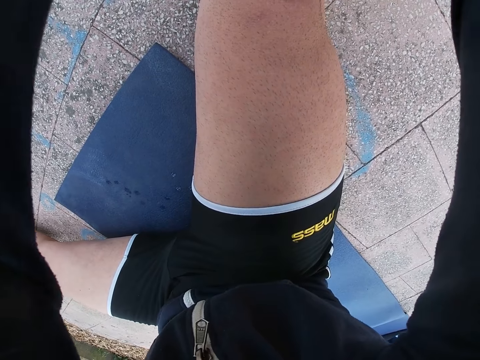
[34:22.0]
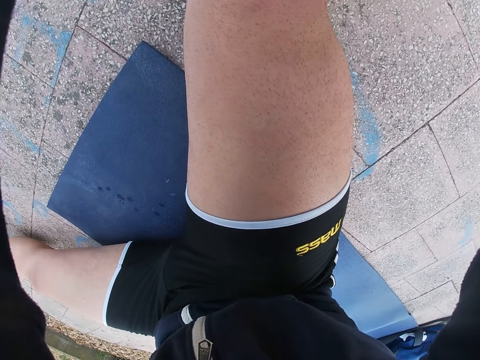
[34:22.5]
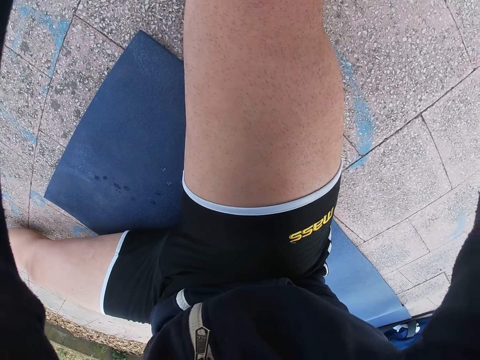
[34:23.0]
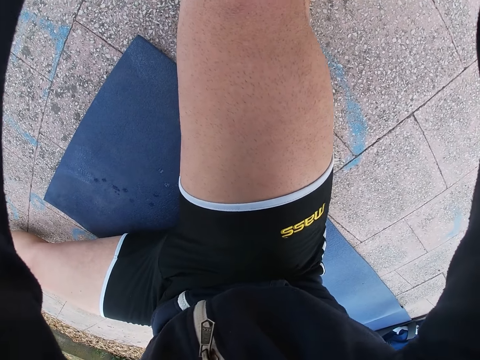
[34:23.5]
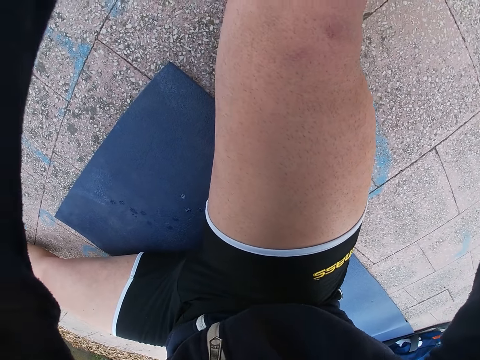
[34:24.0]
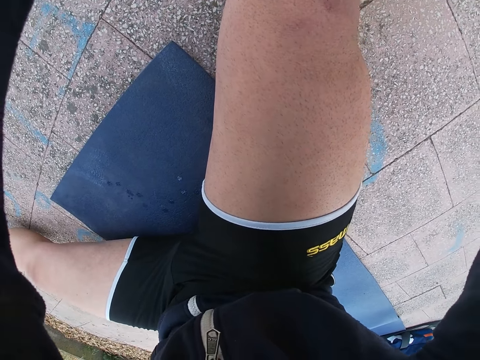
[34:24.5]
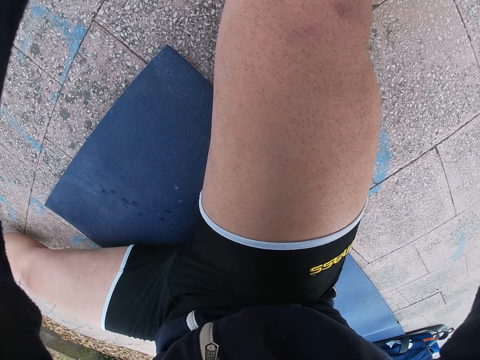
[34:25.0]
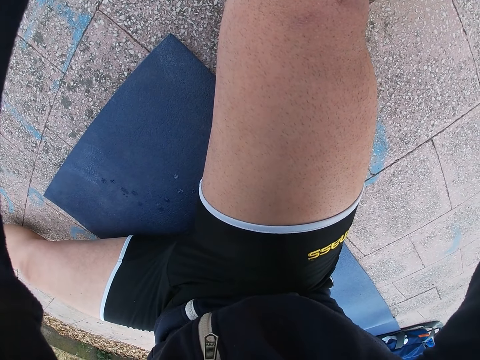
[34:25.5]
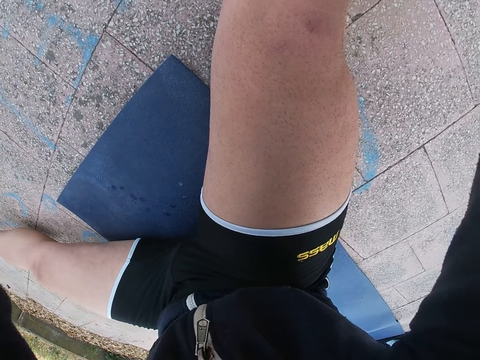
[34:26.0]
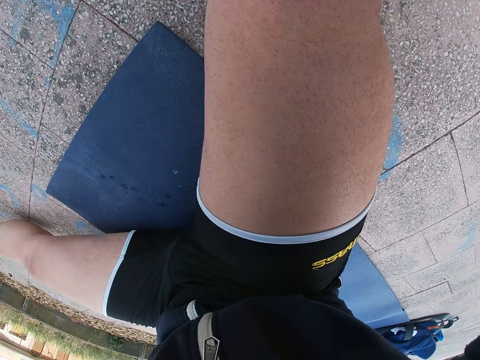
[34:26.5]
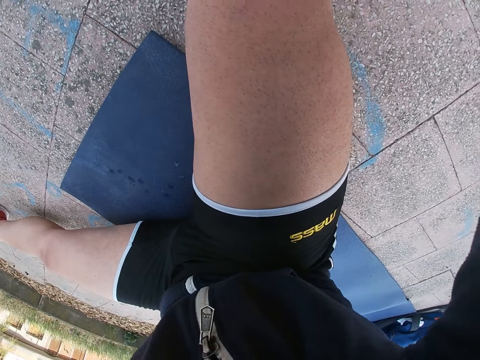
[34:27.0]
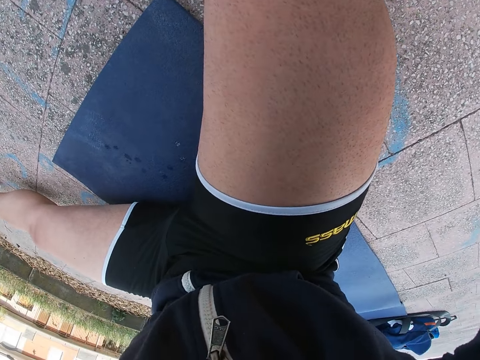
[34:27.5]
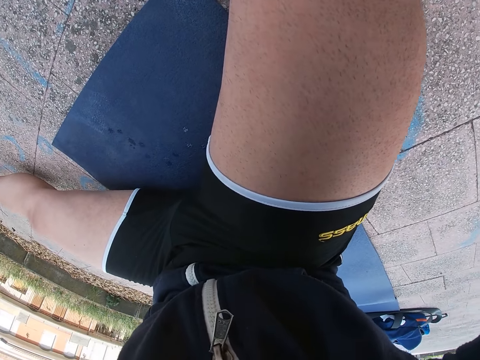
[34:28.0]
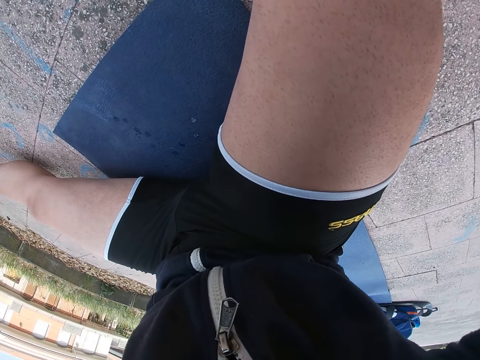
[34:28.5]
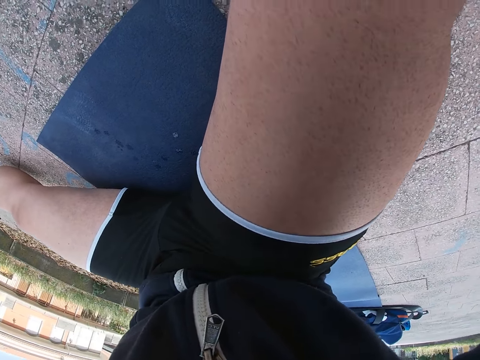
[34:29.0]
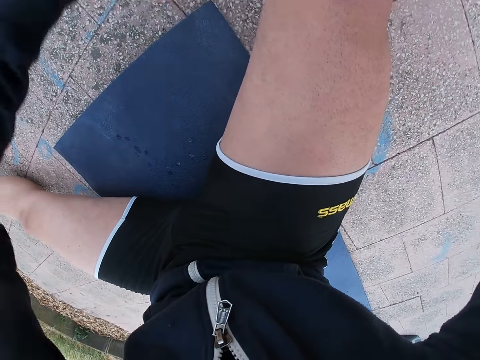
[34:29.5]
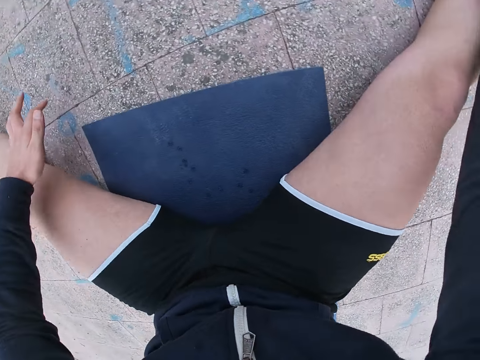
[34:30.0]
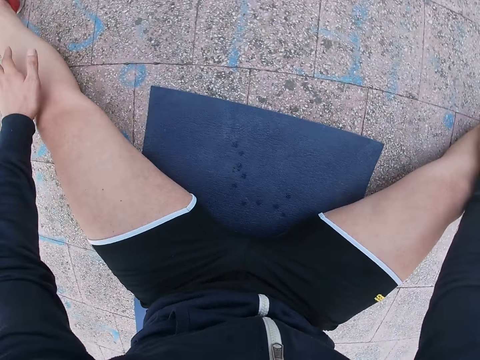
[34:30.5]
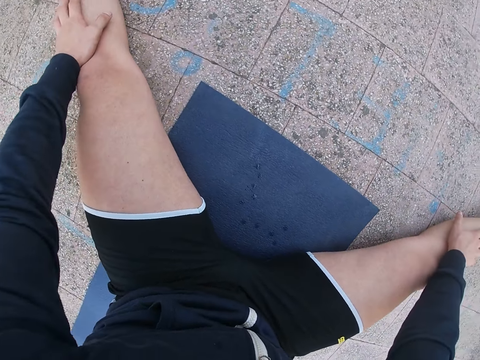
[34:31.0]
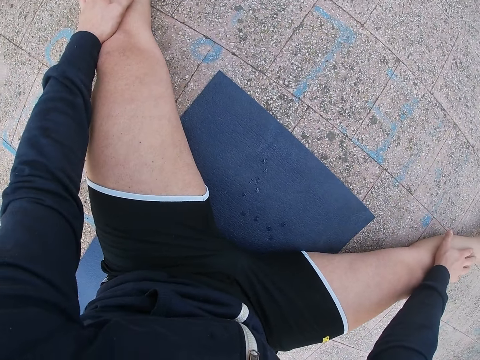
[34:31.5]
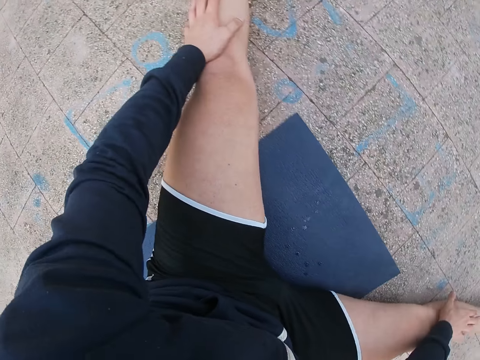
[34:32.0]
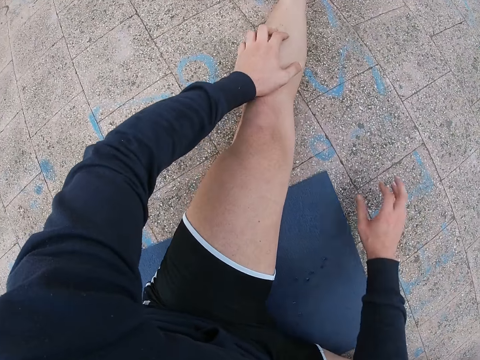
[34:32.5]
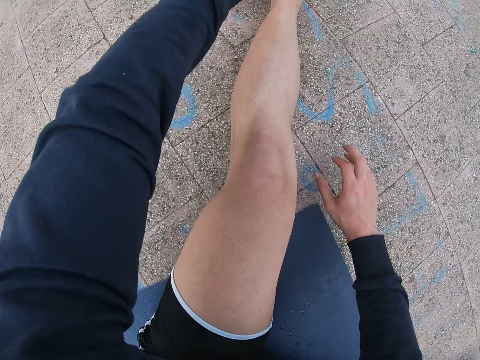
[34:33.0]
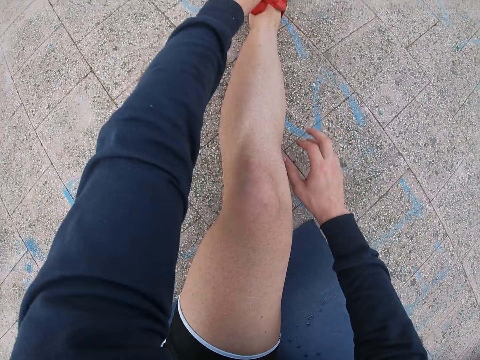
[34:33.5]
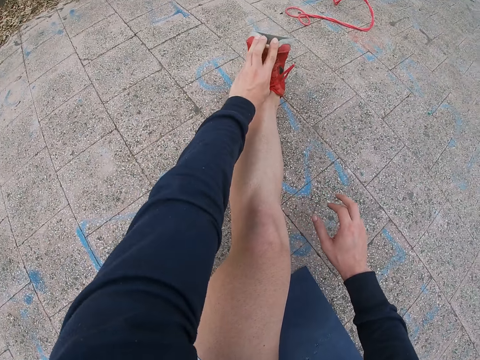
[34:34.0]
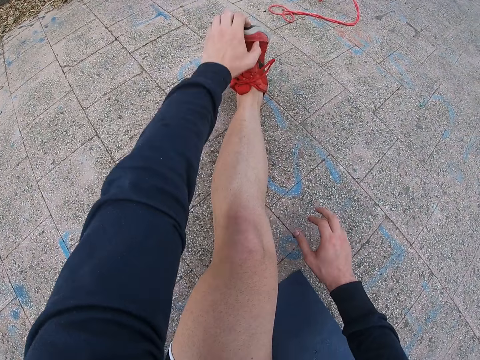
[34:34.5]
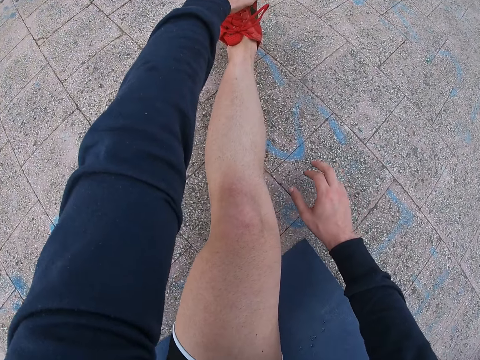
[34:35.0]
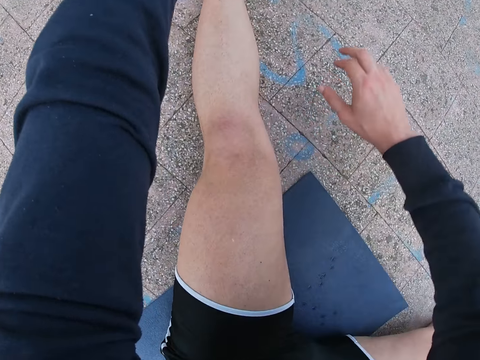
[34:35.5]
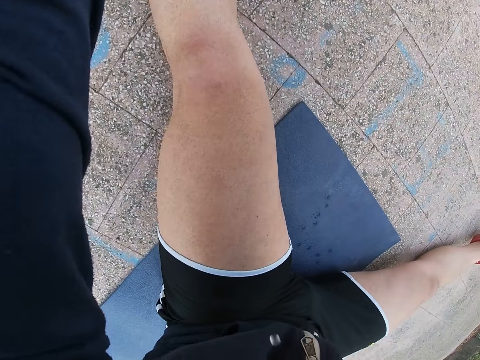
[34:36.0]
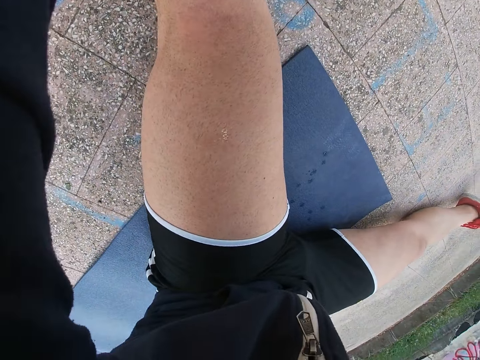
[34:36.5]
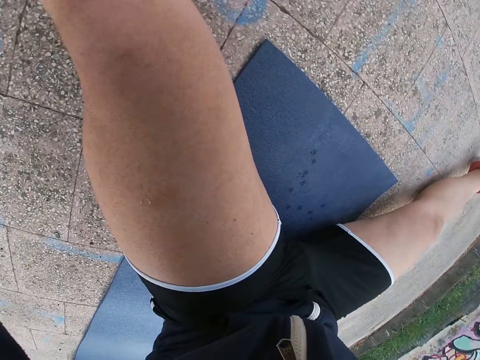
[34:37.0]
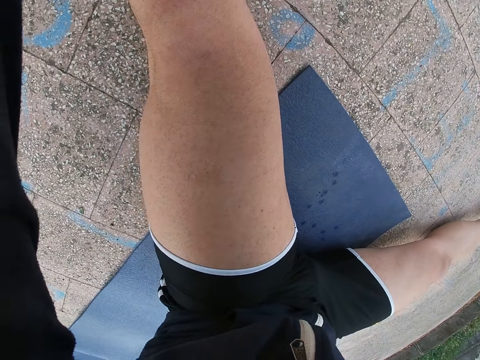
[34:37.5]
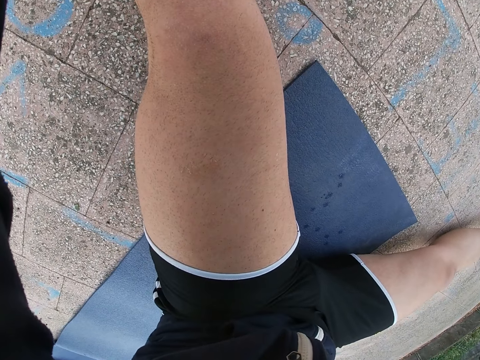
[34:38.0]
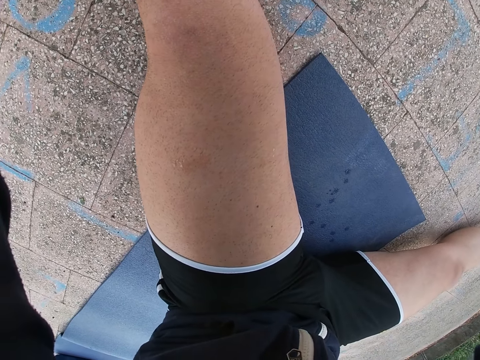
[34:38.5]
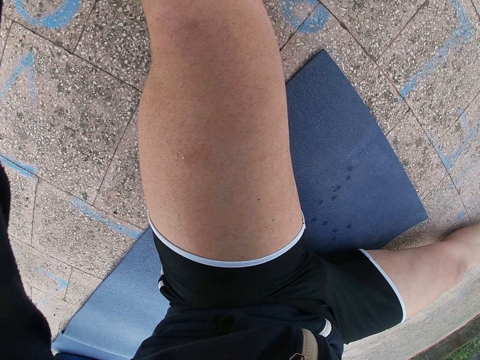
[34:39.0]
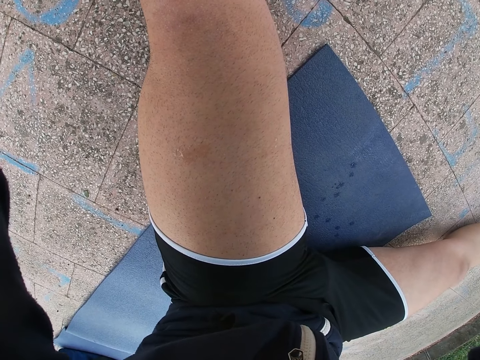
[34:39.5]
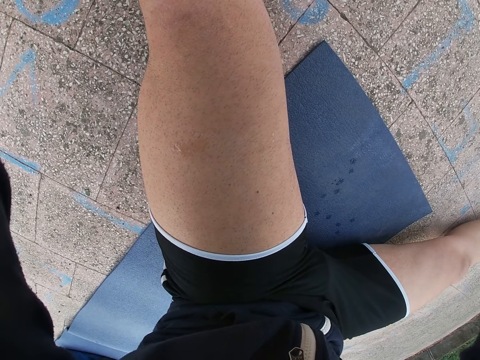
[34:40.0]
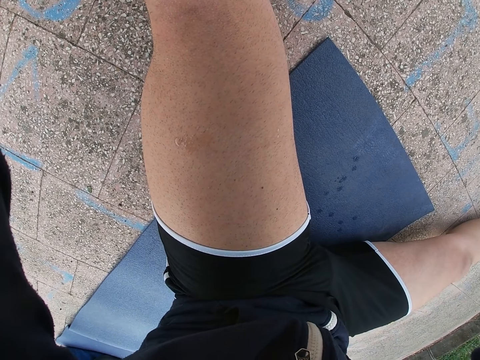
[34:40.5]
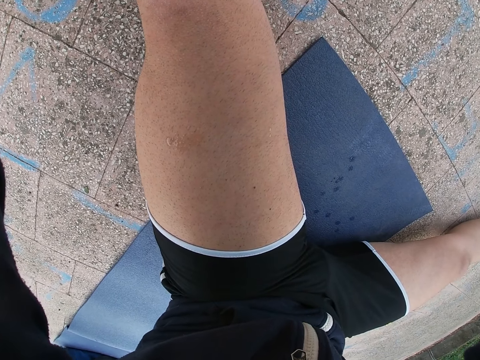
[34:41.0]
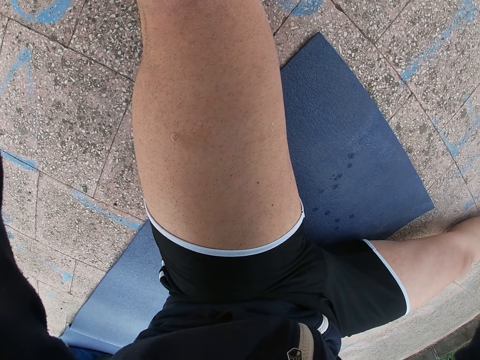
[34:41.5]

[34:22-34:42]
The camera wearer looks around. He puts his hands on his knees. He touches the left foot. He holds his left foot with both hands.

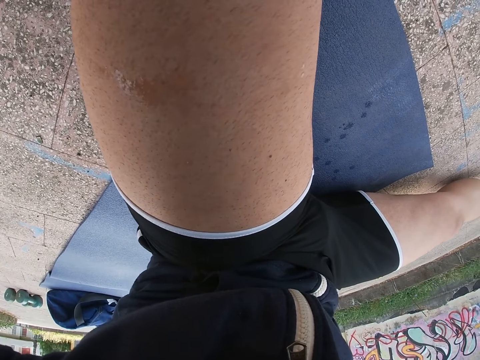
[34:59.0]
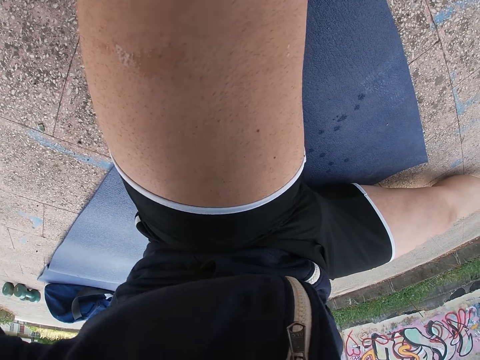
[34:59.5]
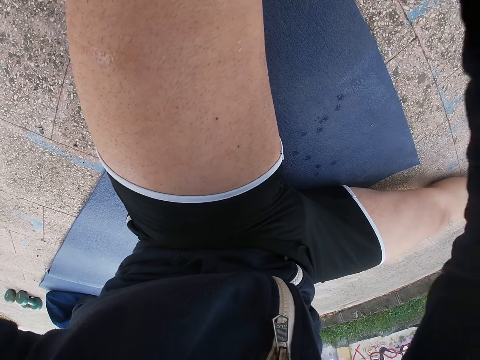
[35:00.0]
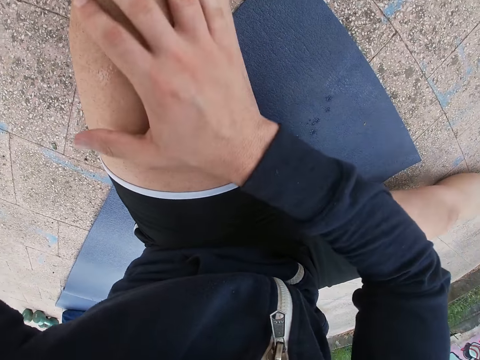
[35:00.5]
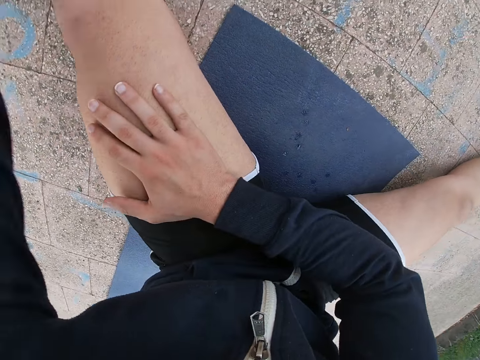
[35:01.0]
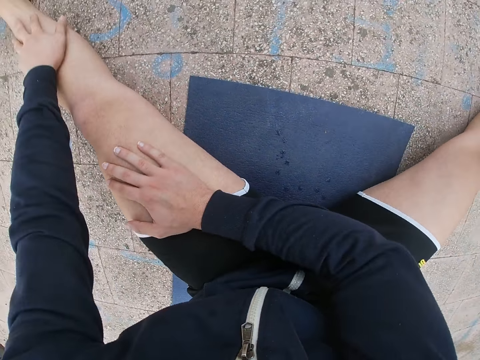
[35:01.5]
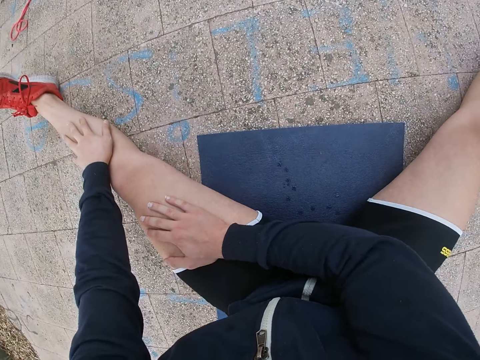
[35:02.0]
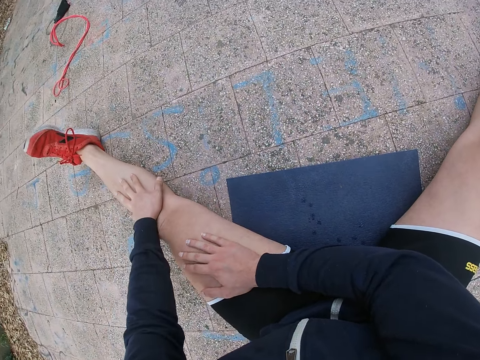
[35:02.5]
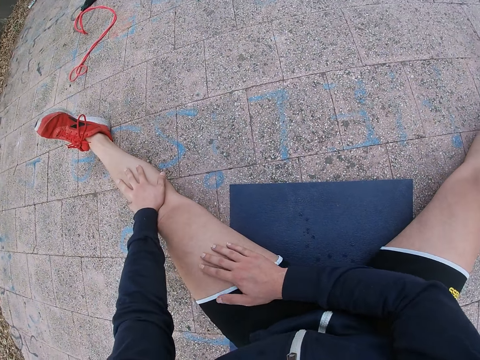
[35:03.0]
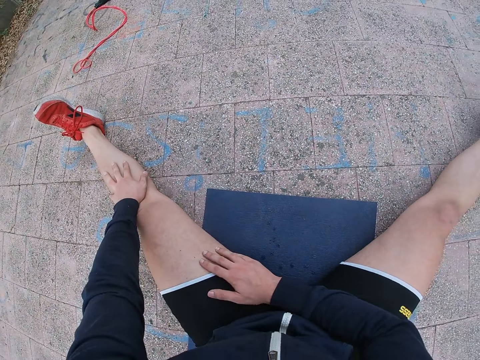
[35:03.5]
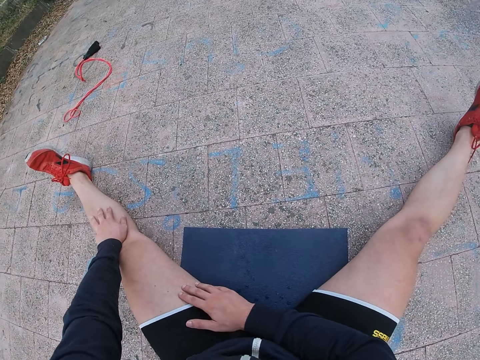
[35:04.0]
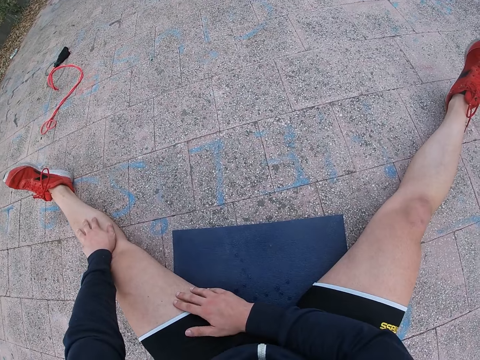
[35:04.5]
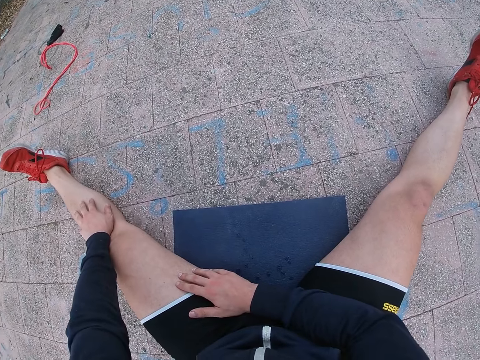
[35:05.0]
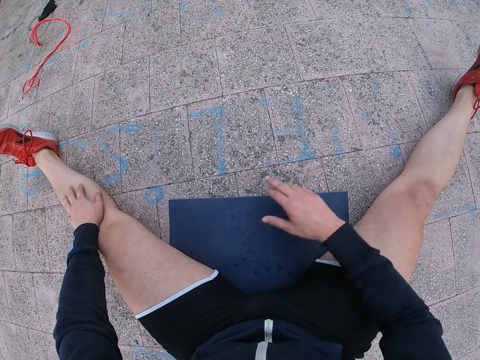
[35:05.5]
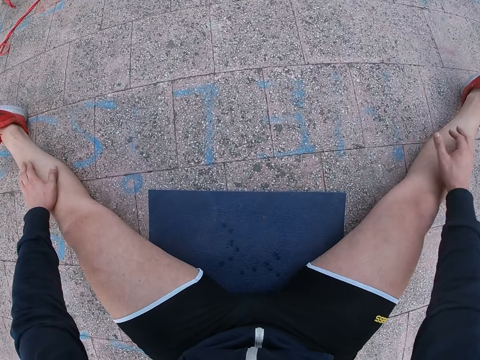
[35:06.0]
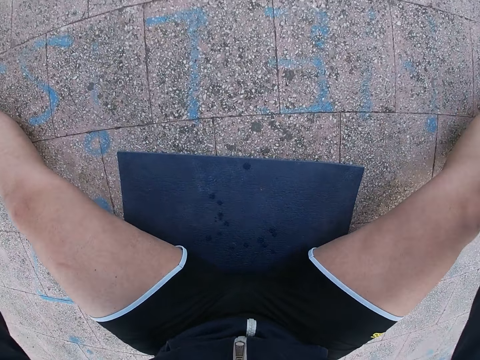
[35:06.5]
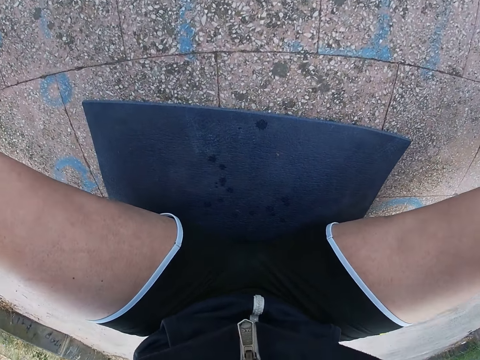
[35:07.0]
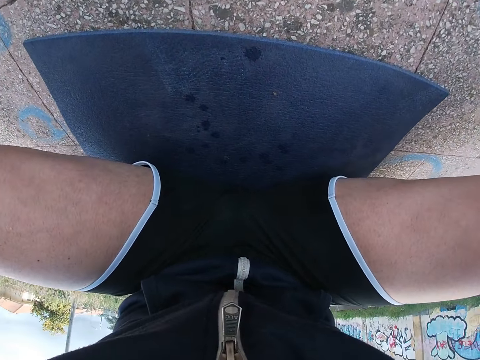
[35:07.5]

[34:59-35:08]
The camera wearer looks around. He puts his right hand on his left thigh and leans back.
